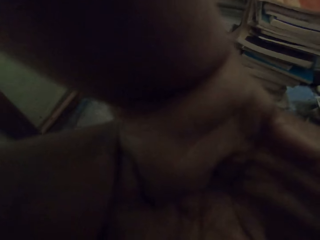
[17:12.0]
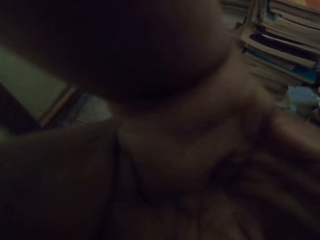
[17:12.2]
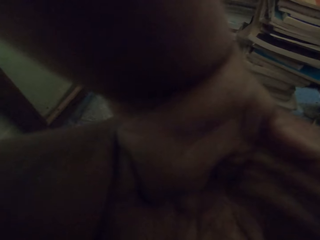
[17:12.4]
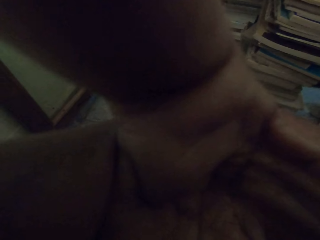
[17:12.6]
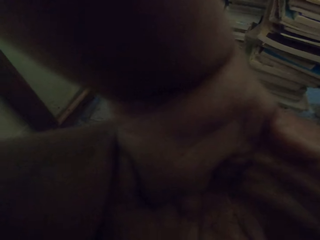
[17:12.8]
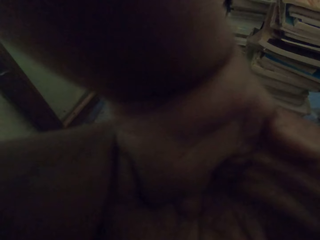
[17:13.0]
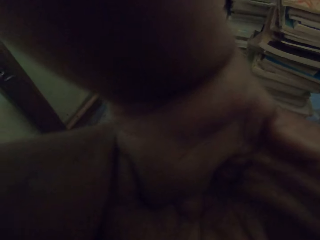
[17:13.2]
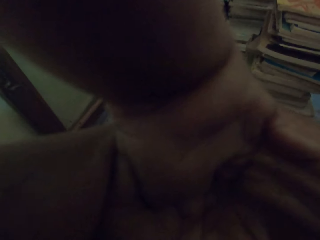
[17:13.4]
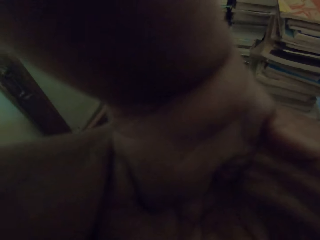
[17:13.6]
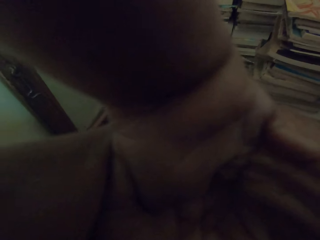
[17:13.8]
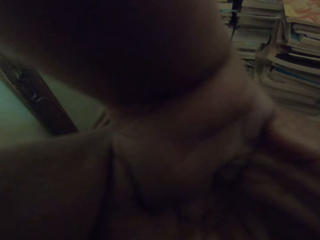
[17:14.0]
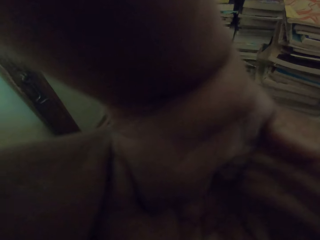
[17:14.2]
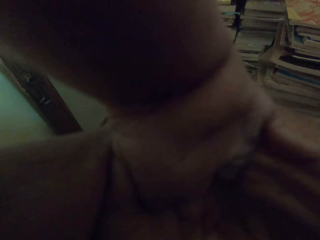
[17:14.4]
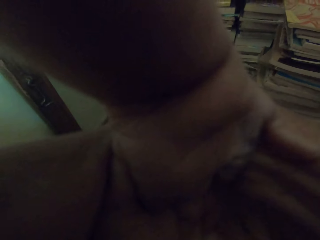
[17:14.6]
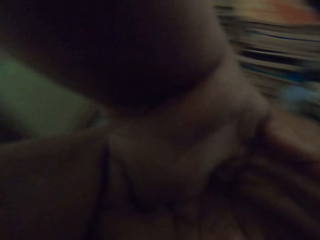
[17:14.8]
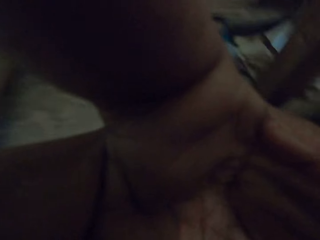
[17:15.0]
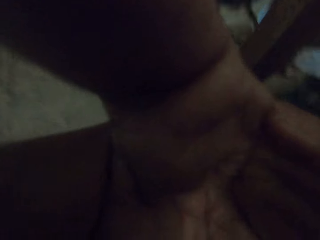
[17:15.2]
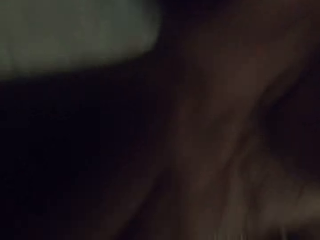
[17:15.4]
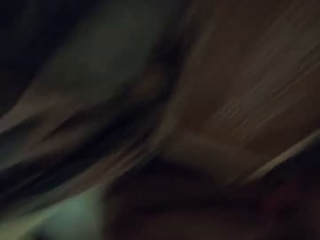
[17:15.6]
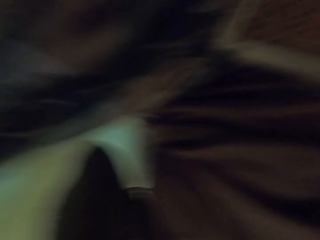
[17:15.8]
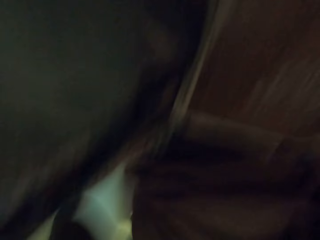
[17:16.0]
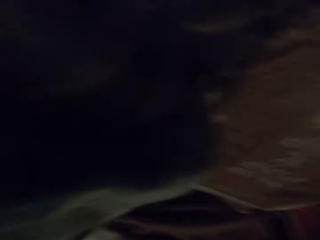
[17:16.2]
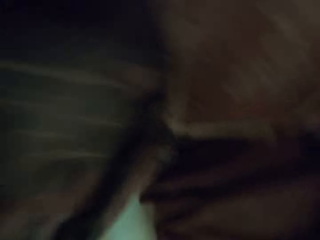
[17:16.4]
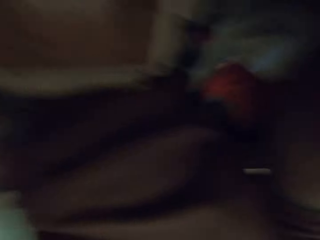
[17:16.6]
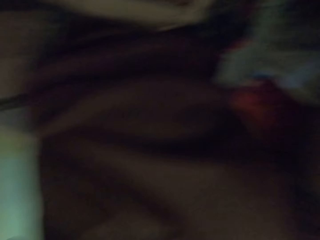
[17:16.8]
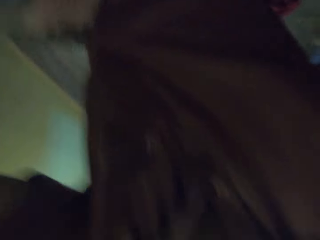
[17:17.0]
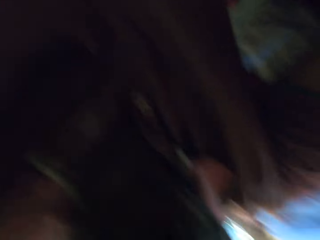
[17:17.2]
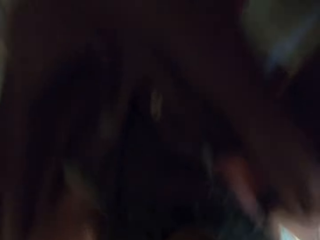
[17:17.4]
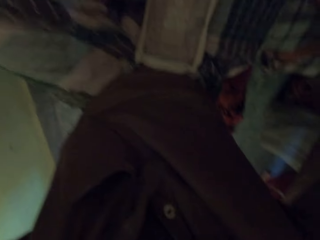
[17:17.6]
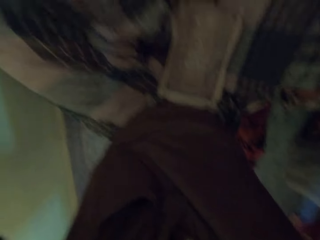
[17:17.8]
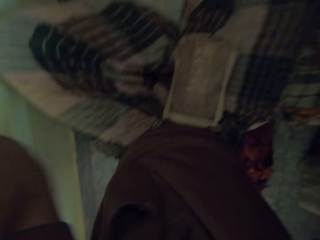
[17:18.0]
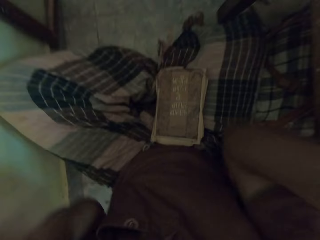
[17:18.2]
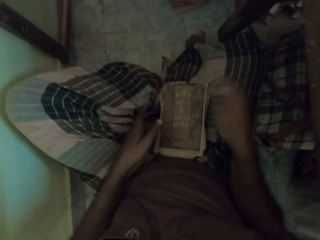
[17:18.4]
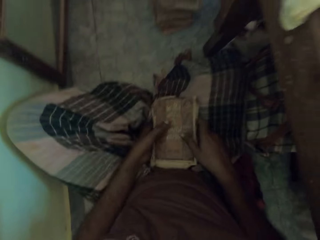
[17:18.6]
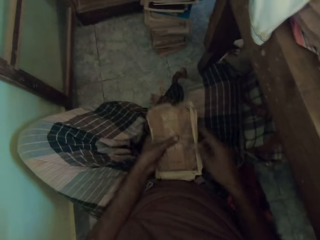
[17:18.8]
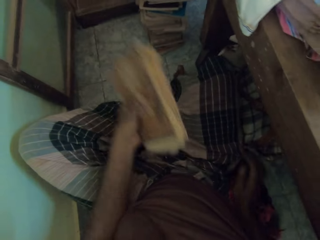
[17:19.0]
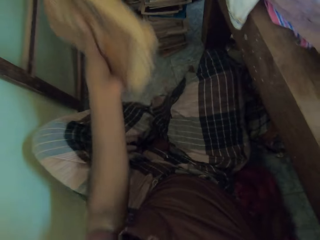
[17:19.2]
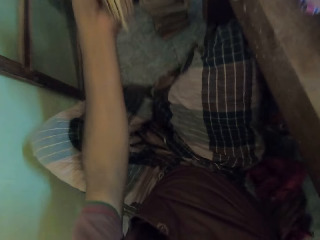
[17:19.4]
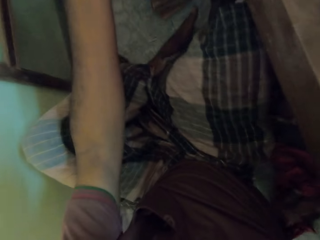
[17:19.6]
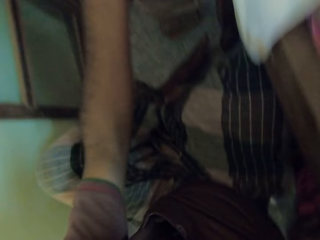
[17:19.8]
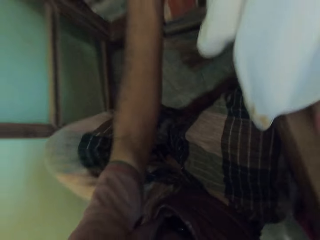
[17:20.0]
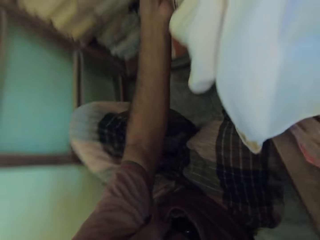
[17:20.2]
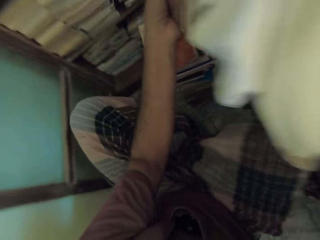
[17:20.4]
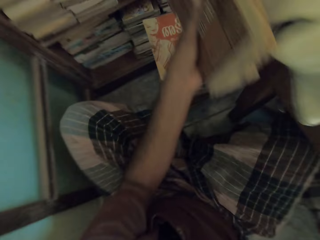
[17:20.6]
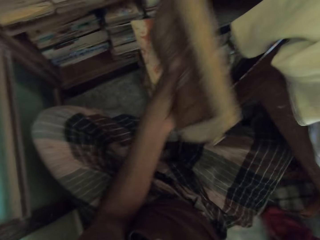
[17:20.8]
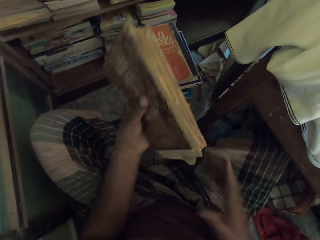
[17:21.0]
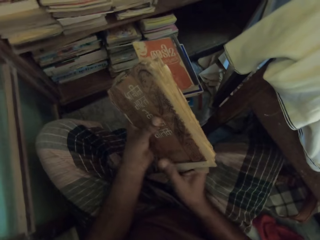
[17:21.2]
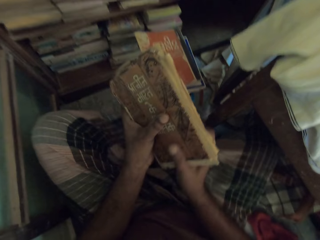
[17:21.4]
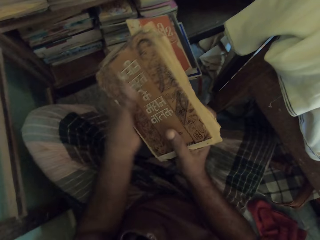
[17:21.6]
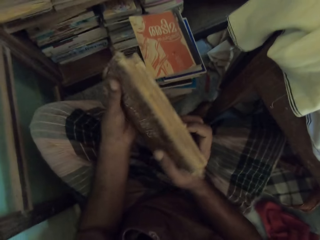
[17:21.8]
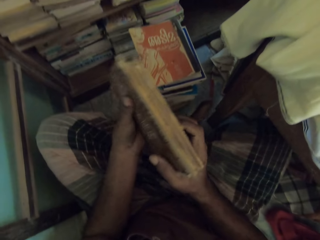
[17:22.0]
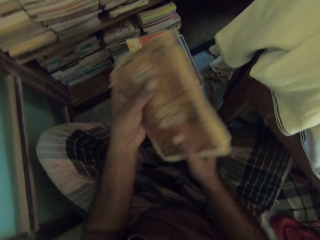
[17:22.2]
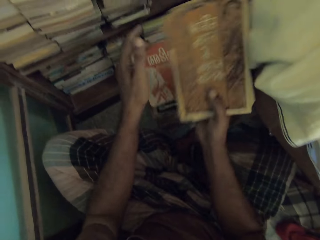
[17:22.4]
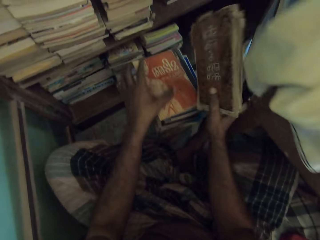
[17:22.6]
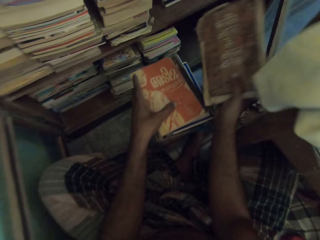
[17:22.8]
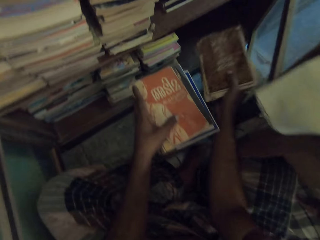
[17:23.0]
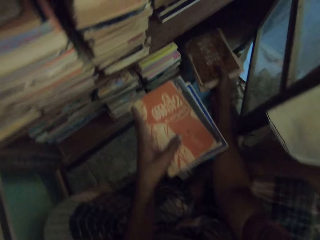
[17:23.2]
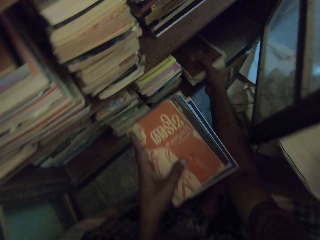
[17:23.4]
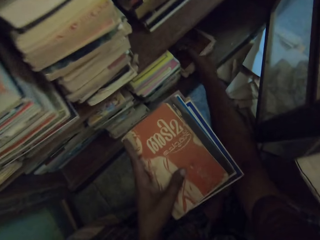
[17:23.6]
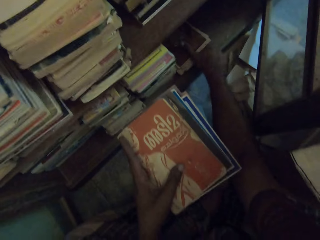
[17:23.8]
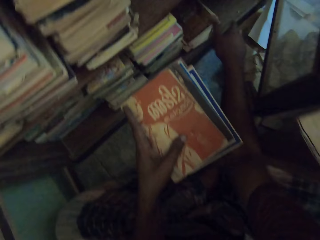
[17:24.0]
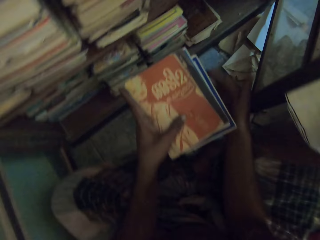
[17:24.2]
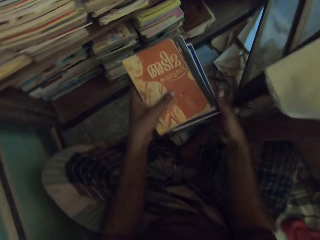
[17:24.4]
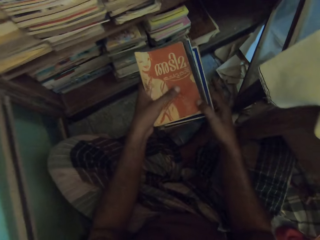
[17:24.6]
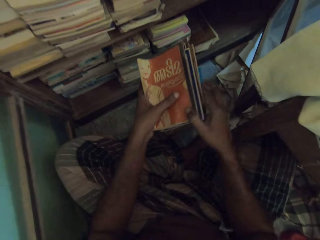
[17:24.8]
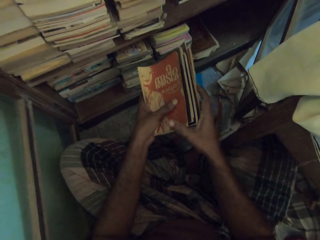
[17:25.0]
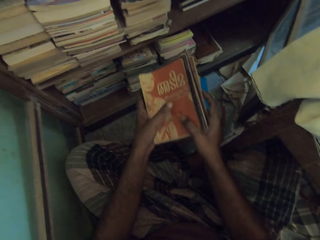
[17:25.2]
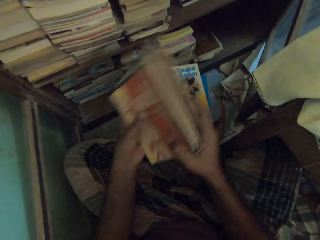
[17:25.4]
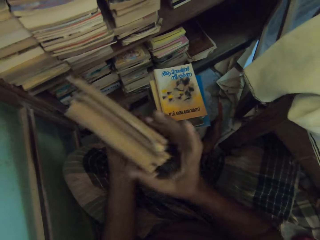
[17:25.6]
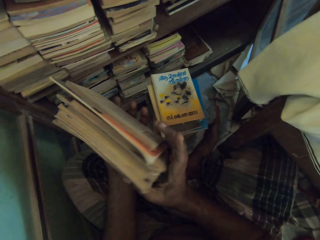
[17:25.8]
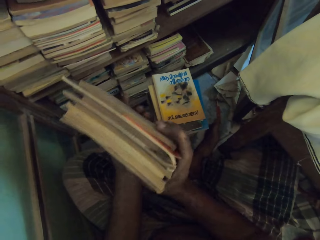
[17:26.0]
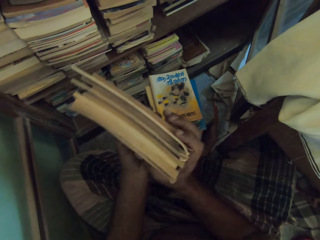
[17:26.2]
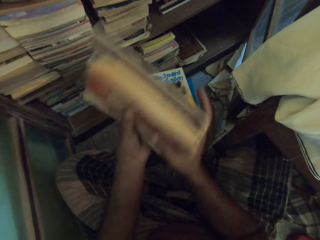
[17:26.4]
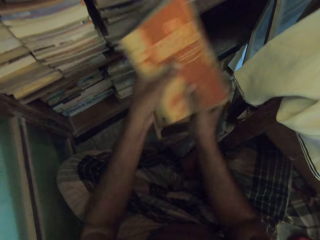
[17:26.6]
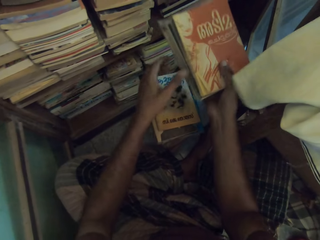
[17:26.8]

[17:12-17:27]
The camera wearer looks around. He picks the book from his body with both hands. He takes the book from his right hand with his left hand. He lifts the book. He adjusts his position on the floor. He pulls closer to the books. He holds the book with both hands. He touches the book on the book on the floor with his left hand. He puts the book on a shelf with his right hand. He picks the books from the book on the ground with both hands.

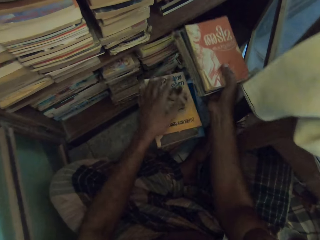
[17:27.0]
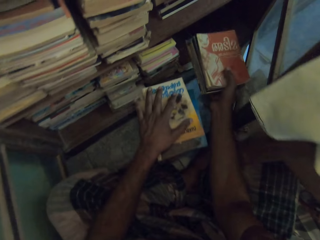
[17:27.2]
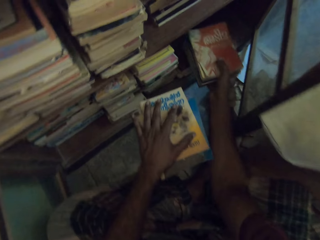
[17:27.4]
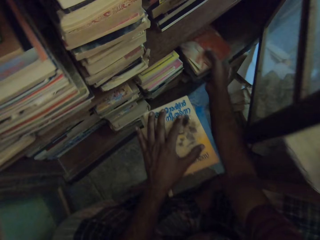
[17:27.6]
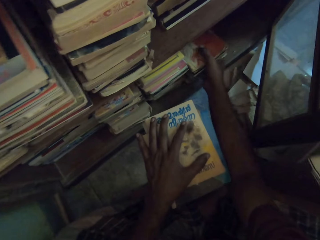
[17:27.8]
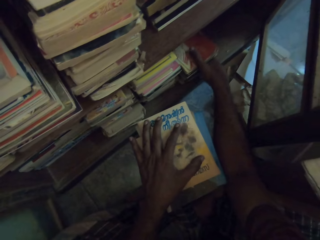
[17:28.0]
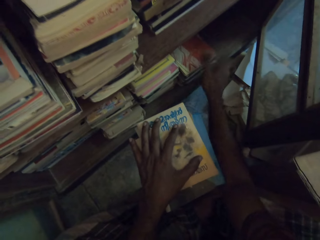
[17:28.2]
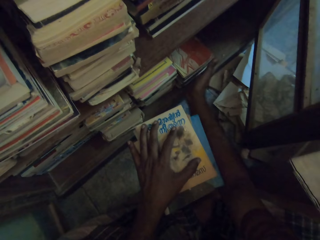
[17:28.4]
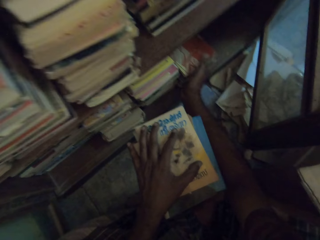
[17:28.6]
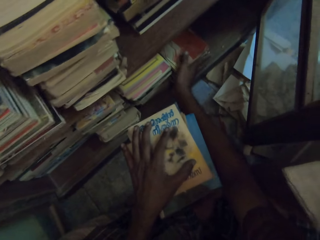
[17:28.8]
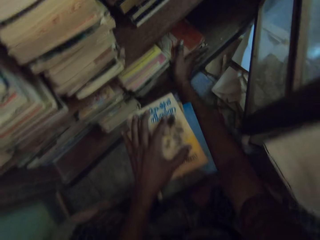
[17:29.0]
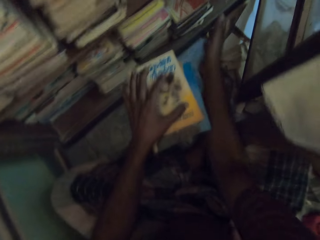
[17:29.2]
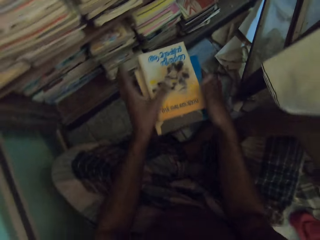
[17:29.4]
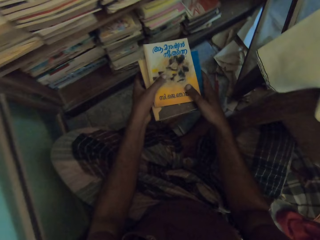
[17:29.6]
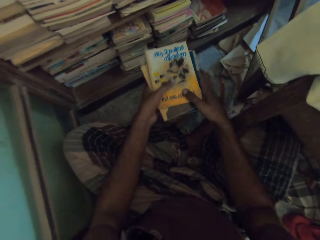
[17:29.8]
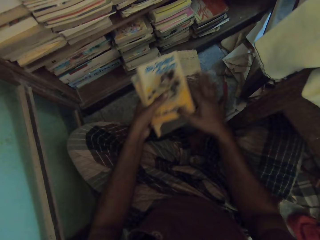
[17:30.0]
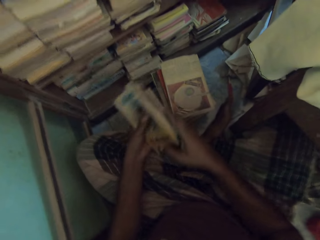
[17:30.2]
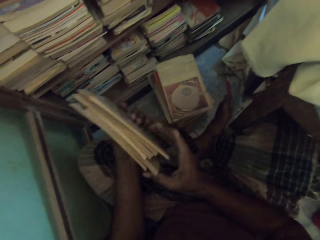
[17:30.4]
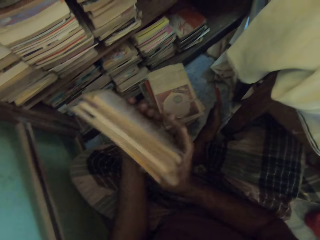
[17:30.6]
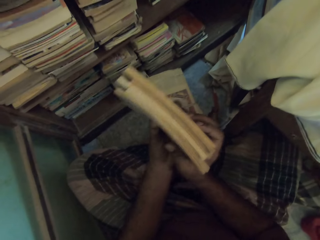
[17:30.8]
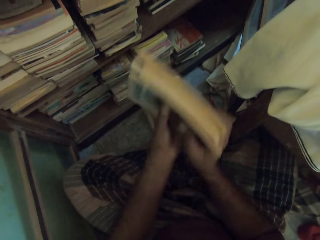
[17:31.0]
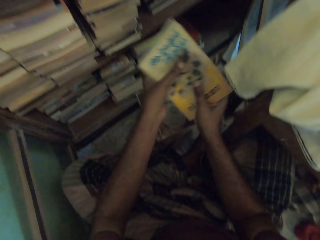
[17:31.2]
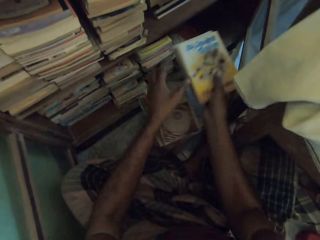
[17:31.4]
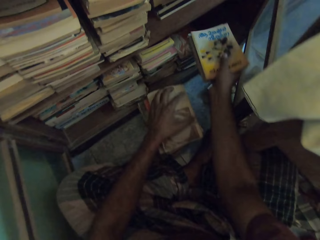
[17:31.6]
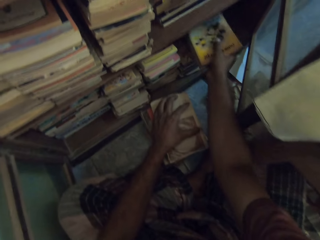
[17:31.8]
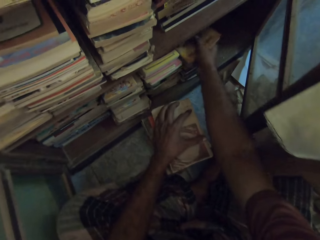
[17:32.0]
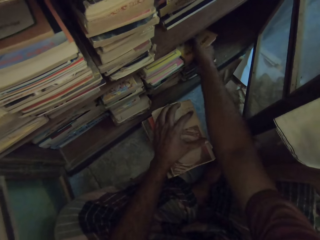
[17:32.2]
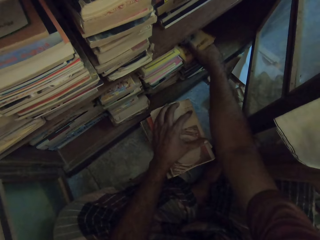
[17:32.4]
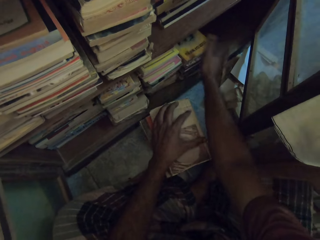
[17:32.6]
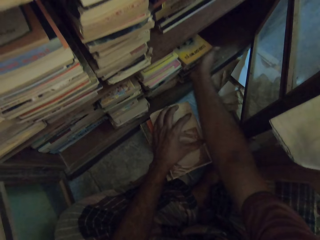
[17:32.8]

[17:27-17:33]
The camera wearer takes the book from his left hand to his right hand. He places his left hand on the book on the book on the floor. He puts the book on the shelf with his right hand. He adjusts the book on the shelf with his right hand. He picks the books from the book on the ground with both hands. He takes the book from his left hand with his right hand. He places his left hand on the book on the book on the floor. He puts the book on the shelf with his right hand.
